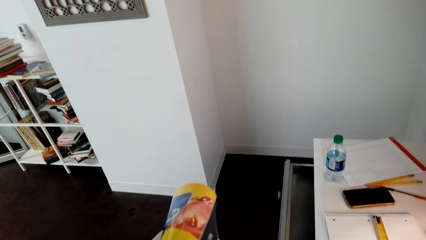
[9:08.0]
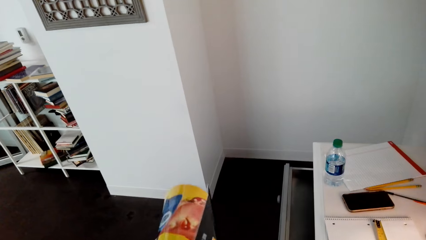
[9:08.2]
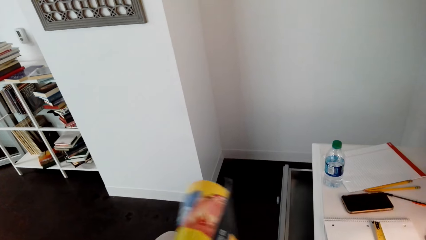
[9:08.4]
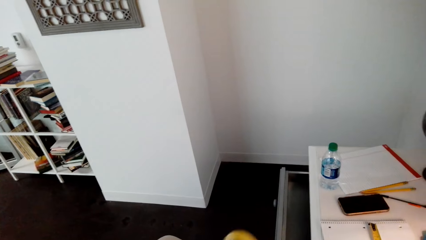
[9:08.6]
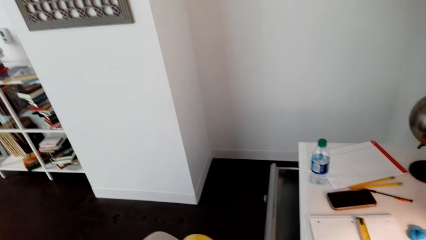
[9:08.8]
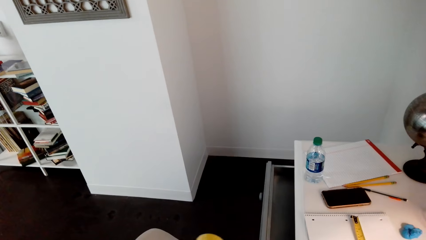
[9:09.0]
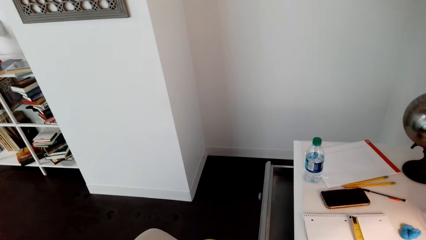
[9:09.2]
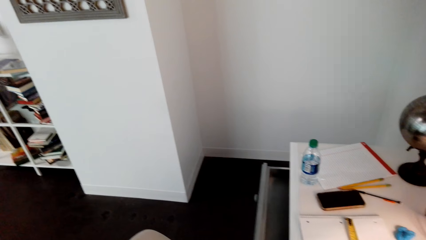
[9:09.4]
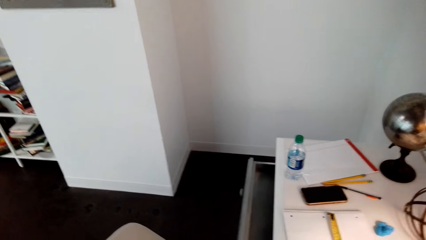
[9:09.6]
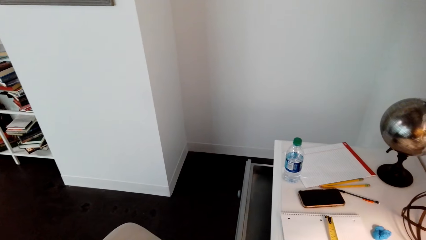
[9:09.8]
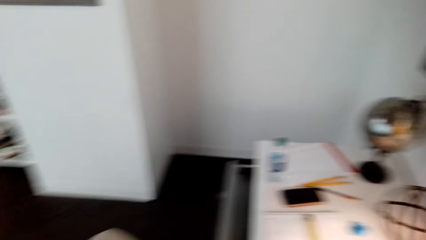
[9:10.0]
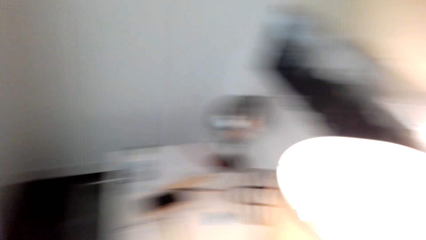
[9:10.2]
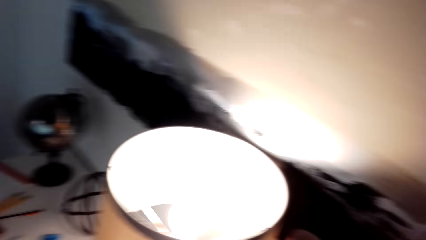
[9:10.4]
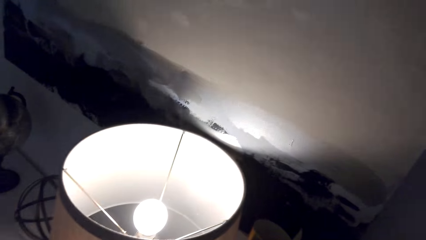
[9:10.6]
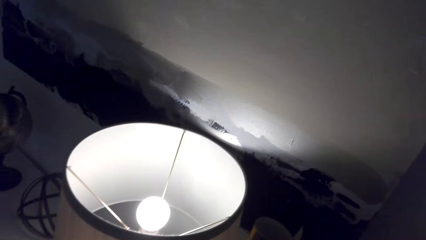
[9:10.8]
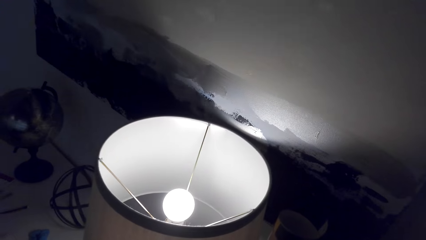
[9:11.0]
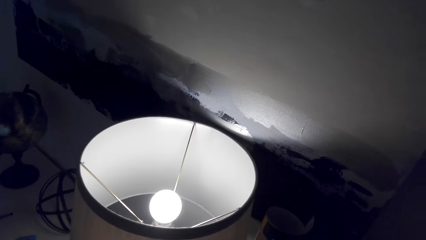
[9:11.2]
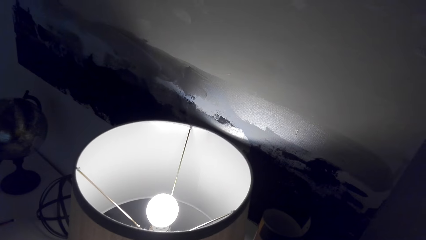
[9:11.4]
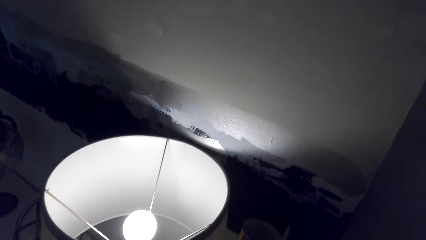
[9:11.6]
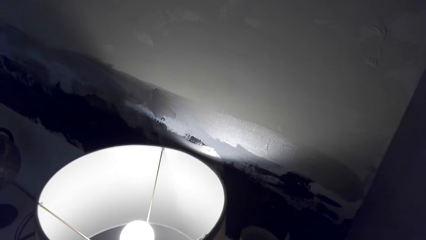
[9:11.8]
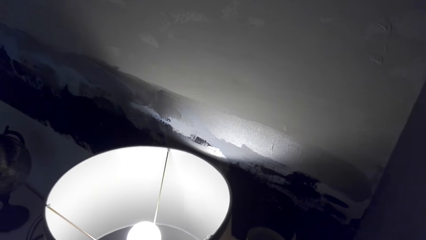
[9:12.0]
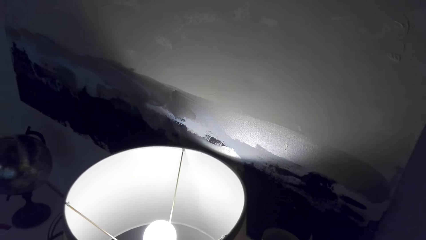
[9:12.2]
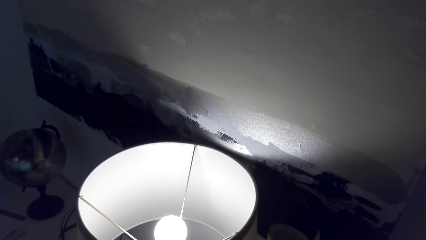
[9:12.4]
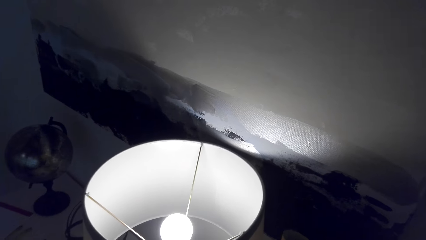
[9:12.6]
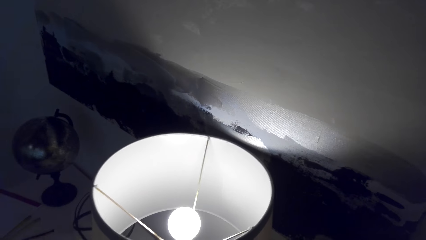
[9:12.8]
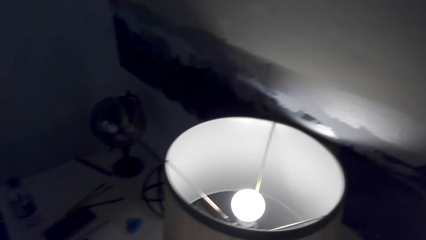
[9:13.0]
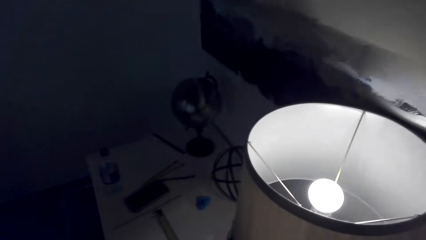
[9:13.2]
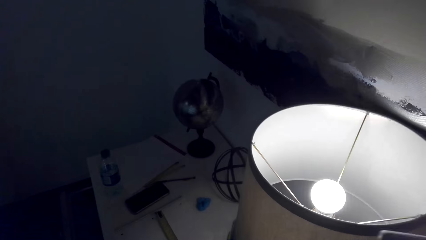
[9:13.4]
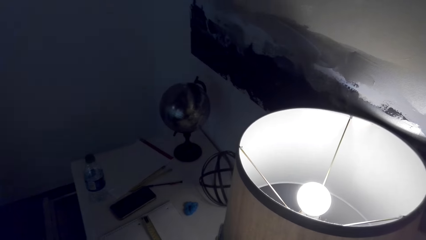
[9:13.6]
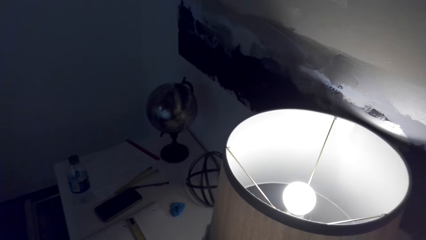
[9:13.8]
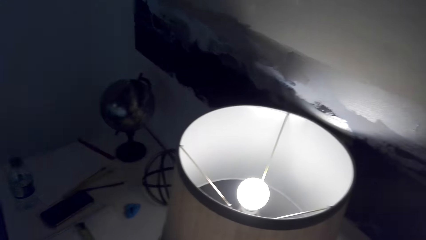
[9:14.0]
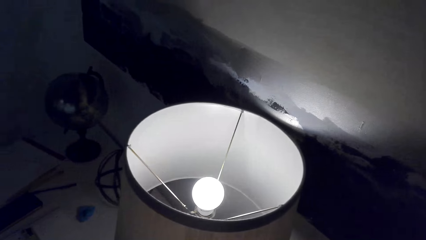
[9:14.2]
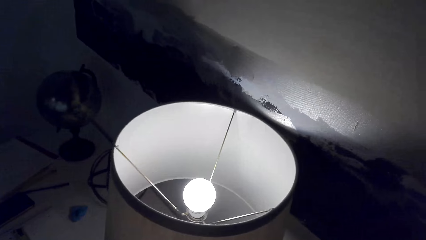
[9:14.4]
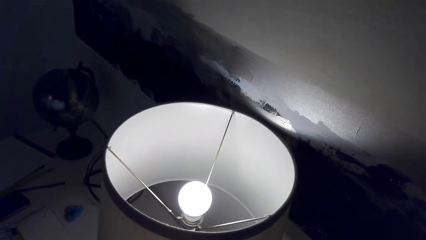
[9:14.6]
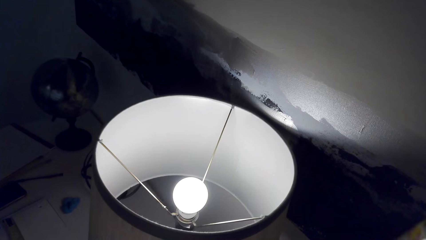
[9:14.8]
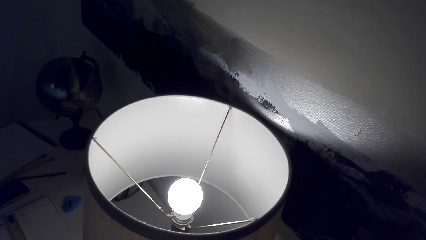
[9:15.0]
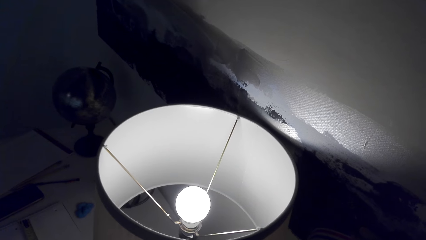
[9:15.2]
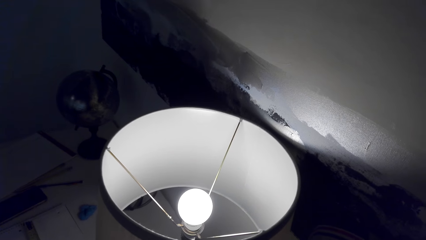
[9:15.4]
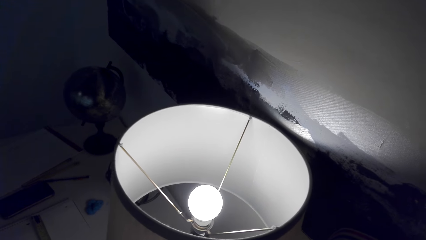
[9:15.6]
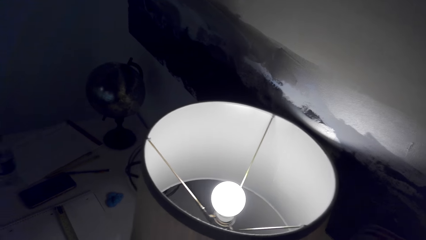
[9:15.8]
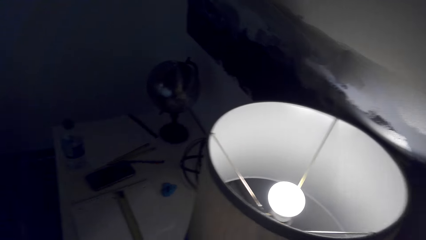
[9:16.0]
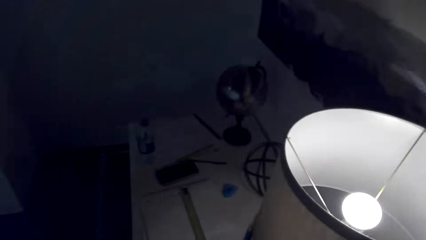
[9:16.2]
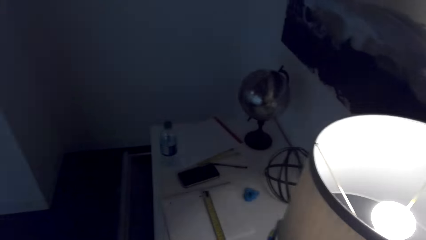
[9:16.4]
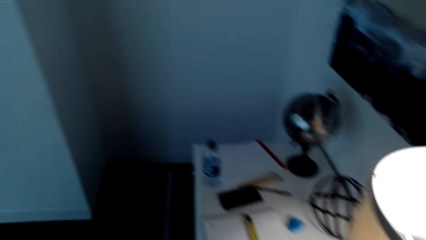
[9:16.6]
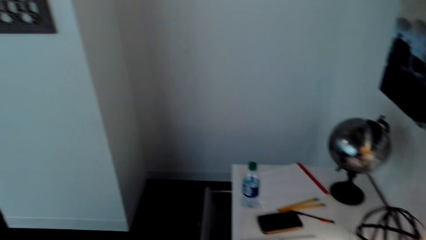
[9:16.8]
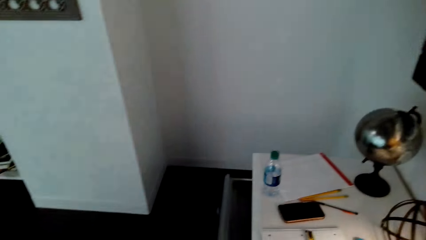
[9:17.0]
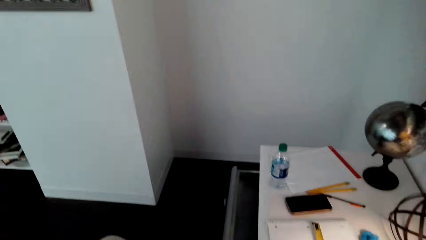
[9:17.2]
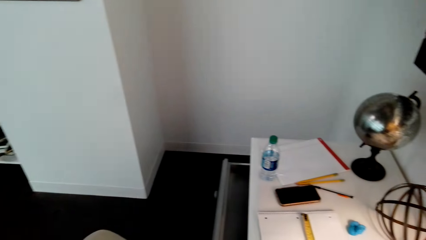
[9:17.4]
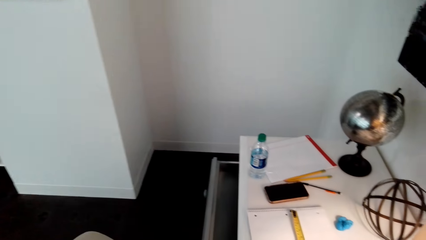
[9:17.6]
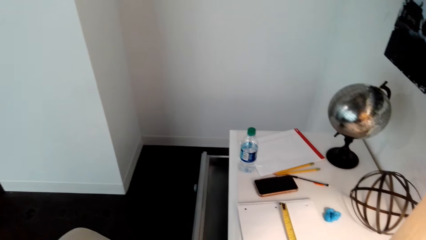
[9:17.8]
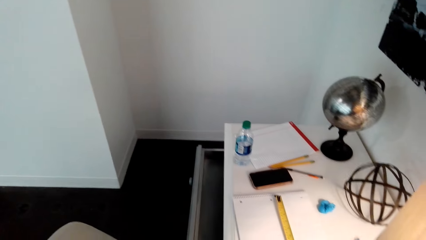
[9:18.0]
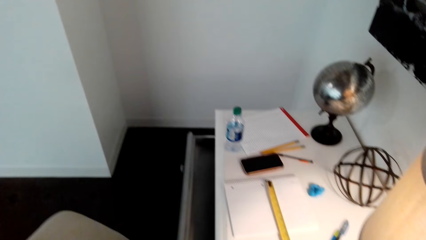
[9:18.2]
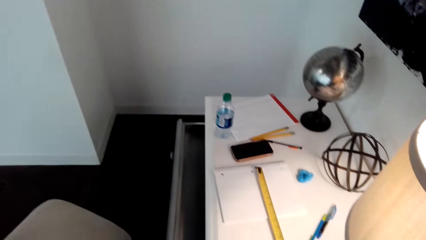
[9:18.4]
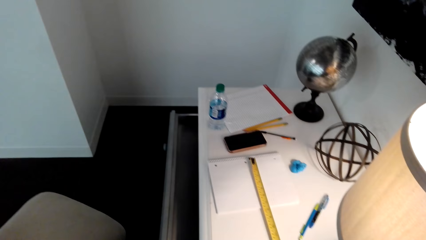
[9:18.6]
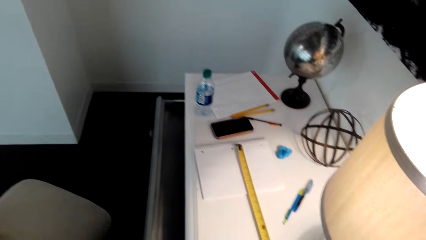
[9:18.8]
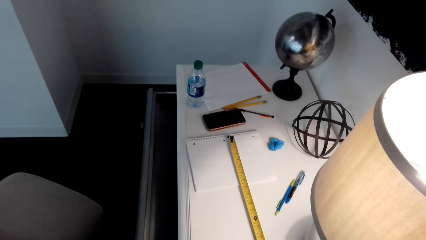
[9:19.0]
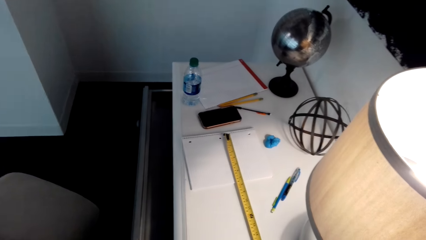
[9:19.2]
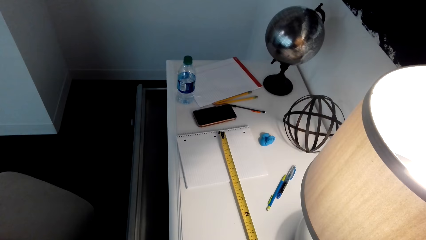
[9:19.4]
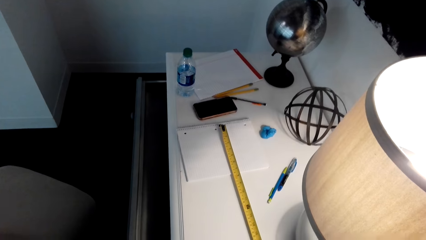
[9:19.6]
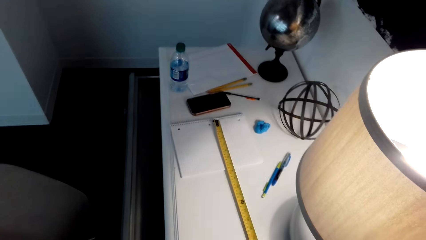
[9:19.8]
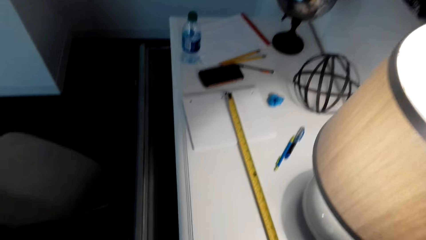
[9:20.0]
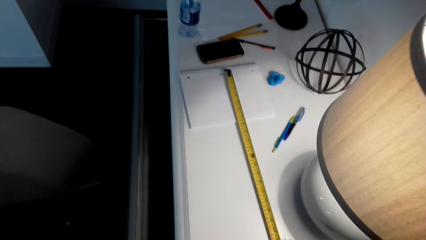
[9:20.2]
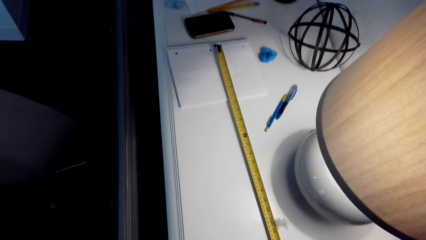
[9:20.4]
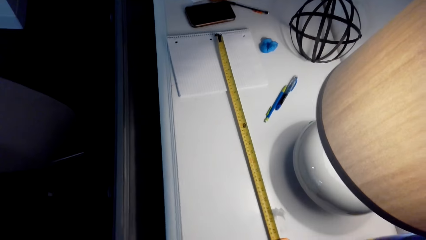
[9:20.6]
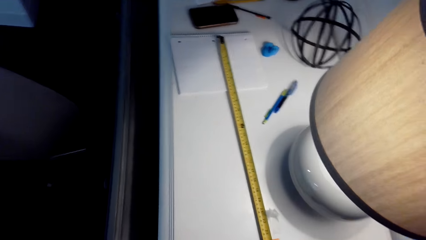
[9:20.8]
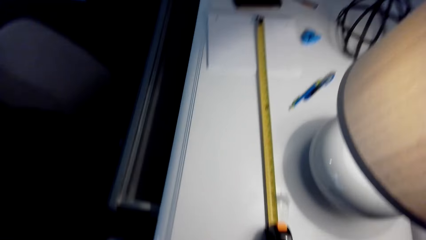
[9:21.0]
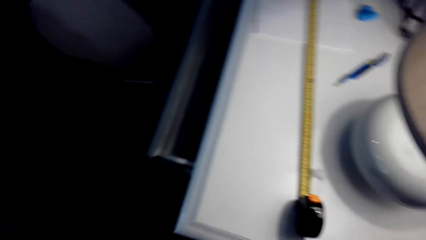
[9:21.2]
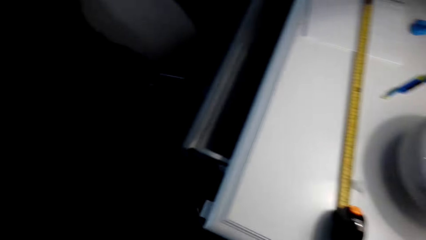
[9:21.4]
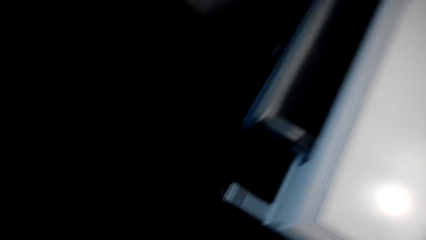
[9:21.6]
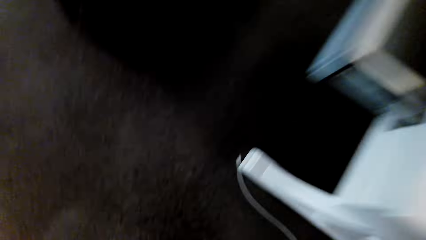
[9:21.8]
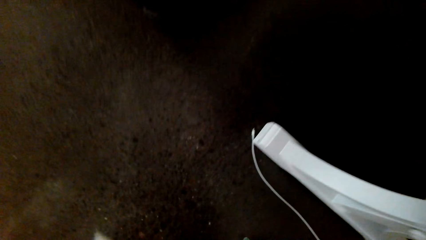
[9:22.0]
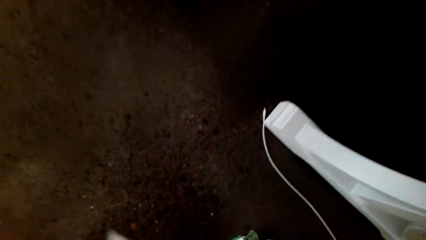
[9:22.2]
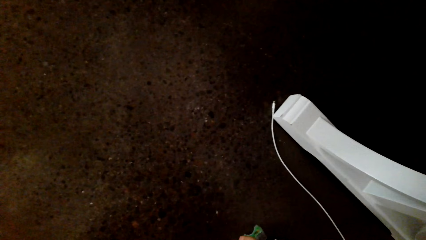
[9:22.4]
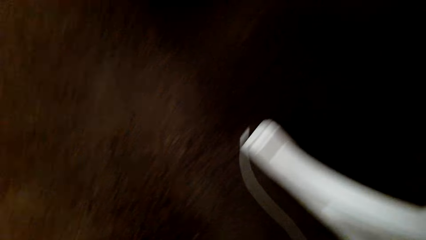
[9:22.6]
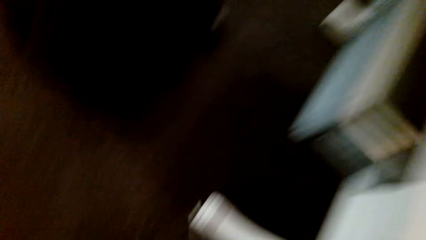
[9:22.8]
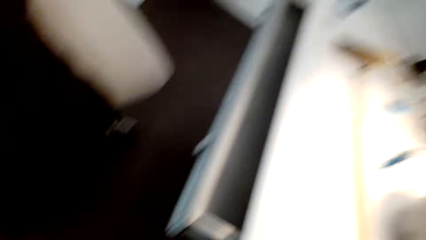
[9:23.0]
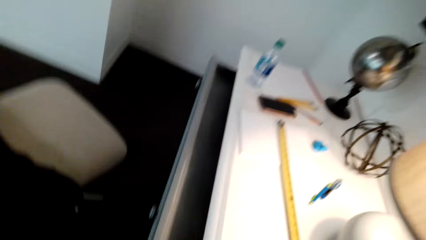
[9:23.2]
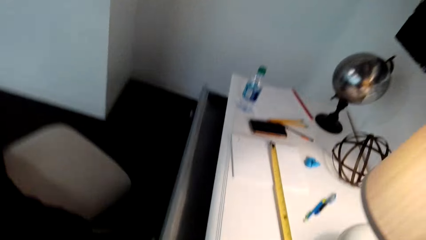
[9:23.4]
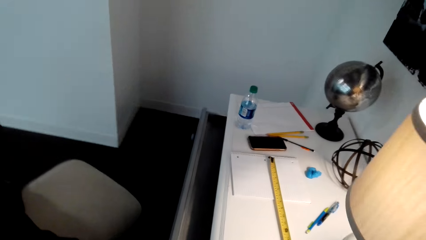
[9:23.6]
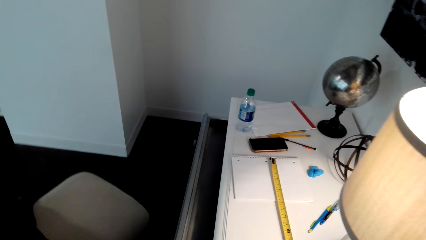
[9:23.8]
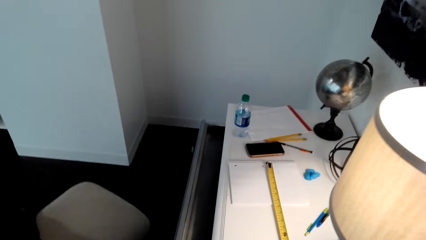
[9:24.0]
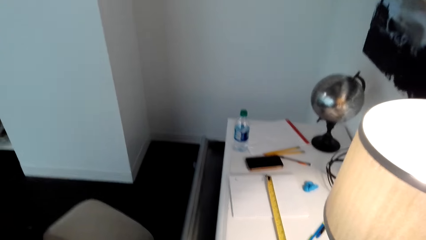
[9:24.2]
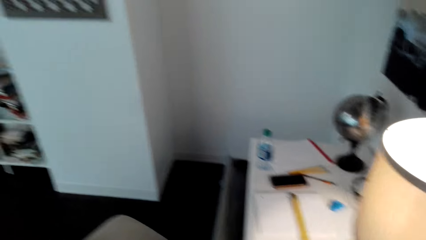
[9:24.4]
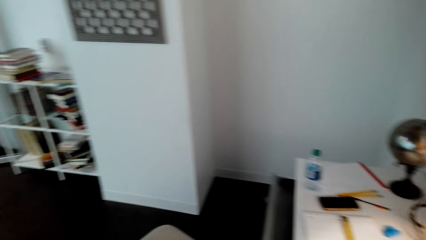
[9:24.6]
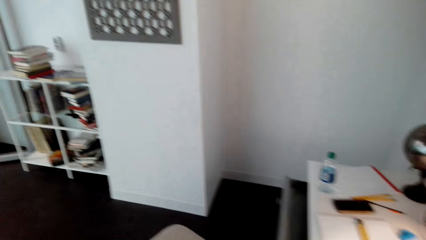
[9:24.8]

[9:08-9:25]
The camera wearer looks around.
